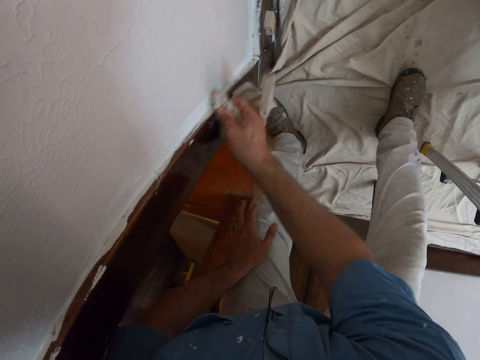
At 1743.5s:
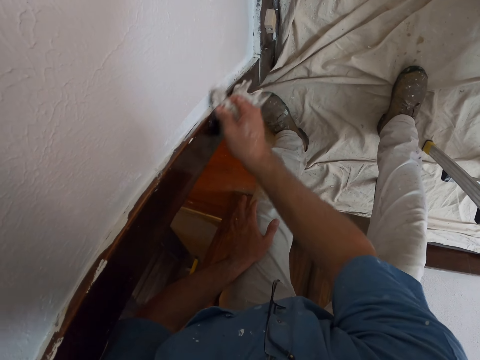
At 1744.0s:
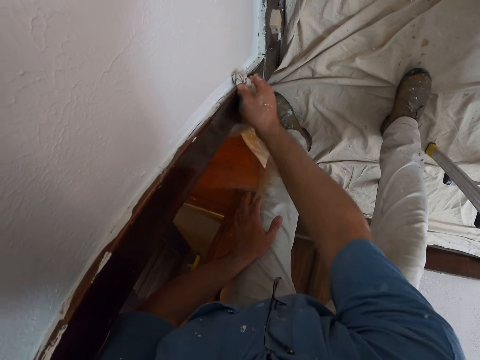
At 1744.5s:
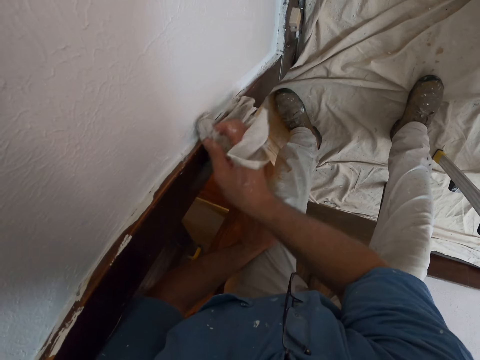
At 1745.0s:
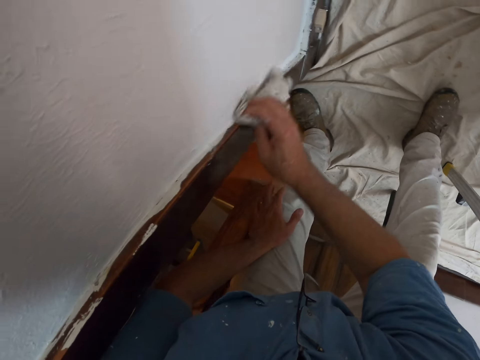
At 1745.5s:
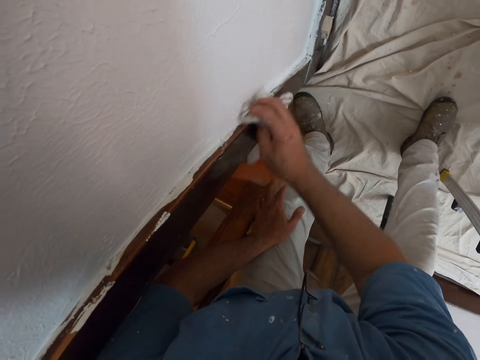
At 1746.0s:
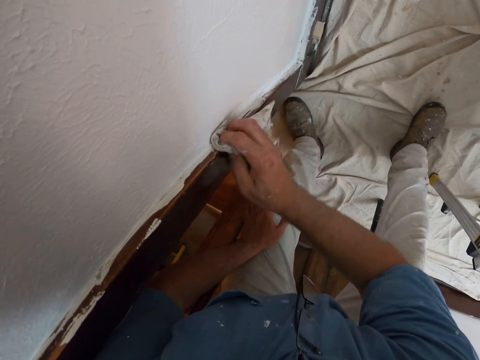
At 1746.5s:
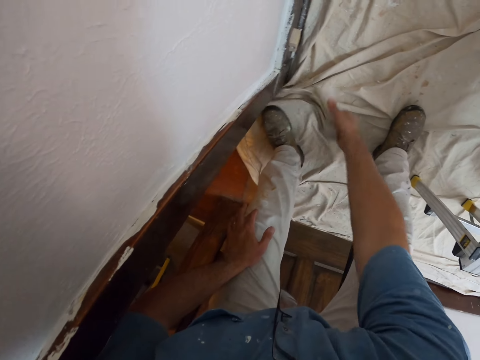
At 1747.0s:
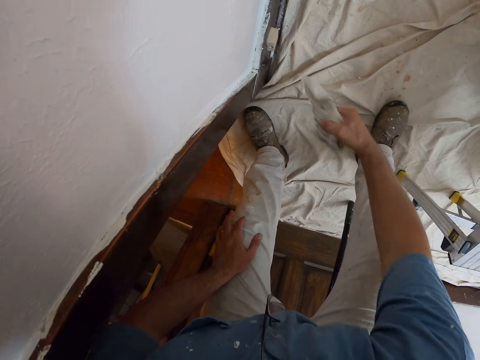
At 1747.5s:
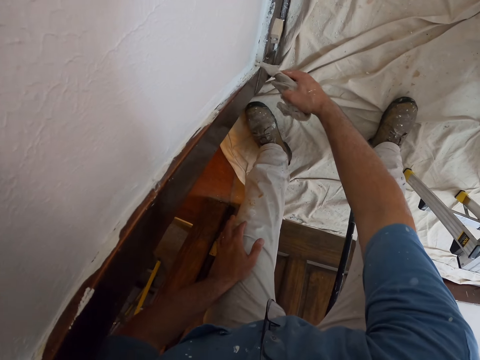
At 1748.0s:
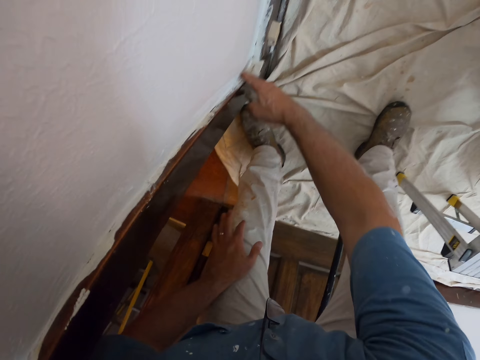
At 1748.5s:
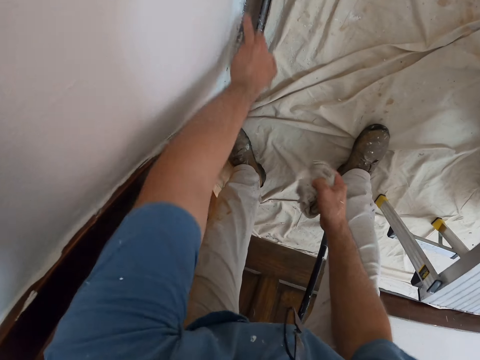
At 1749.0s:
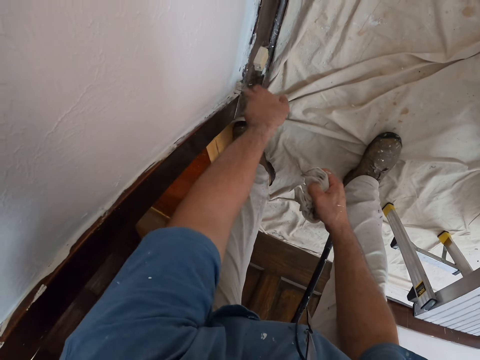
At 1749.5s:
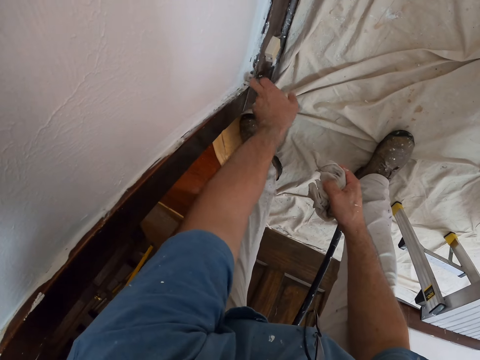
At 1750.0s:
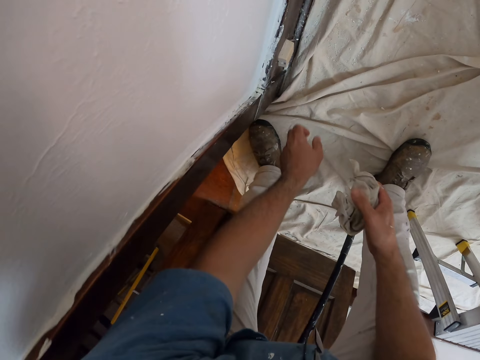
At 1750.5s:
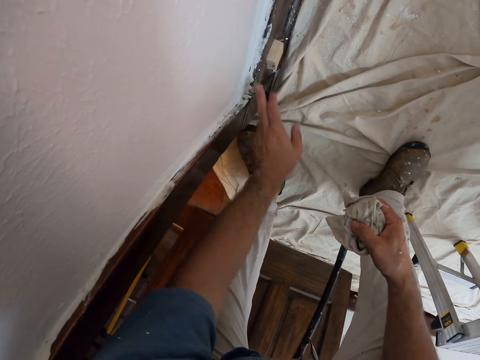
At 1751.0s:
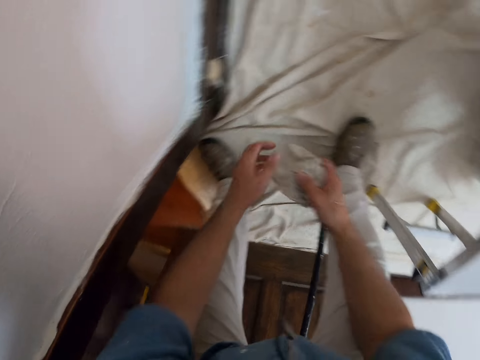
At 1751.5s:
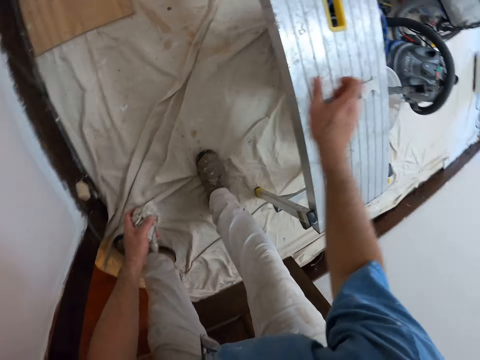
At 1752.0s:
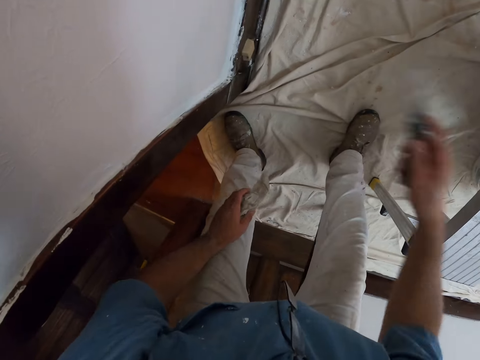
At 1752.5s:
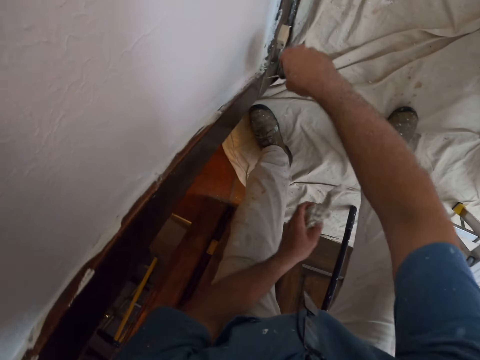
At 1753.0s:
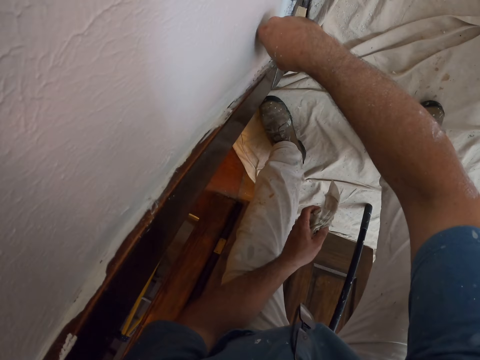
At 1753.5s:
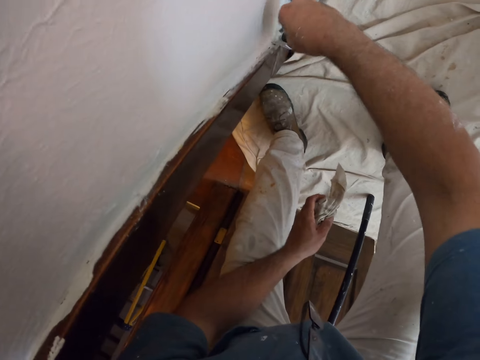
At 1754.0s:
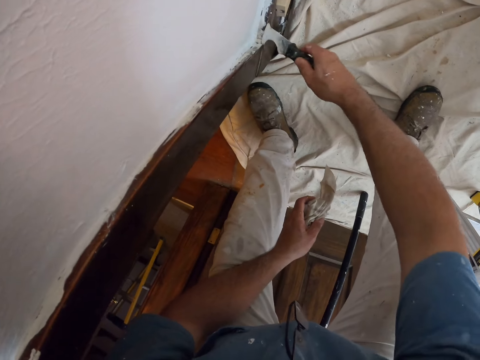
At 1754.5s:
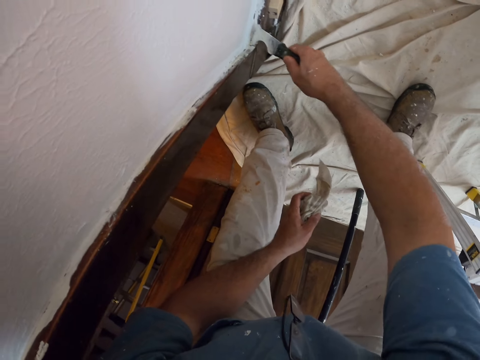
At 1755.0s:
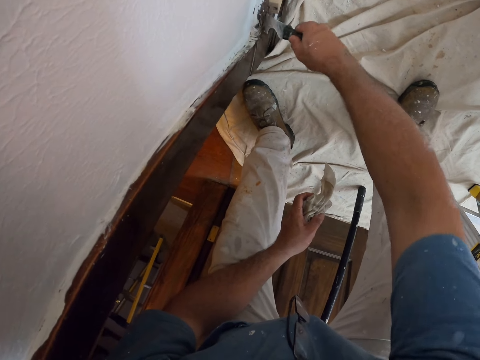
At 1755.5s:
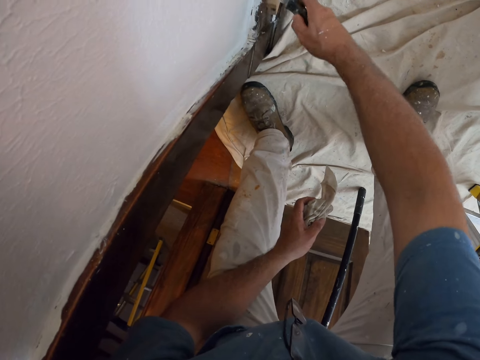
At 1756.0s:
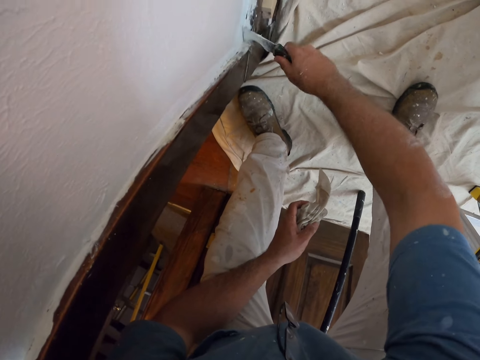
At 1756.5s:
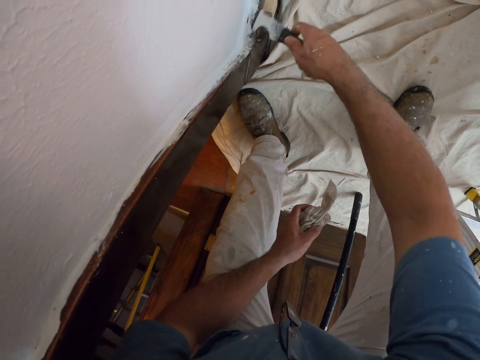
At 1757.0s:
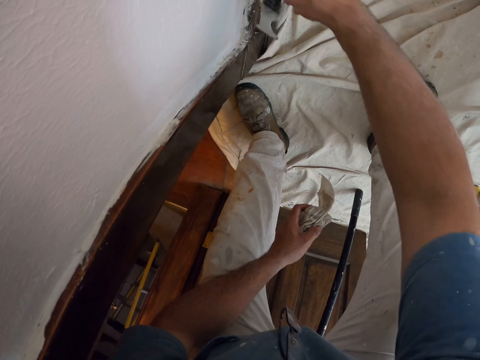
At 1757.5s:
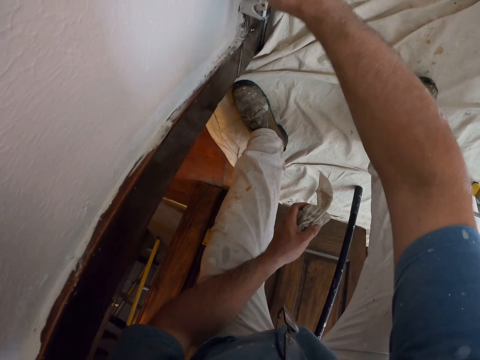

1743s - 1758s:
The camera wearer withdraws the cloth from the doorframe. He wipes the door frame with the cloth. He wipes the doorframe with a finger. He cleans the baseboard with his left finger. He passes the cloth from the right hand to the left hand. He picks up the paint scraper on the stool. He scrapes the doorframe with the scraper. He scrapes the paints on the baseboard with the paint scraper.

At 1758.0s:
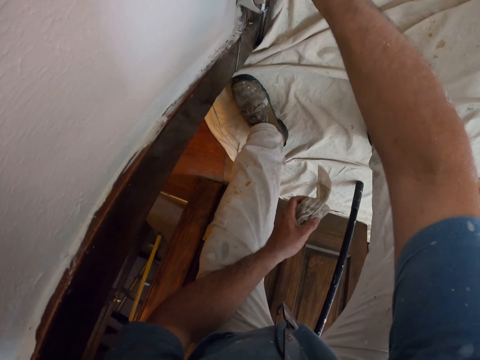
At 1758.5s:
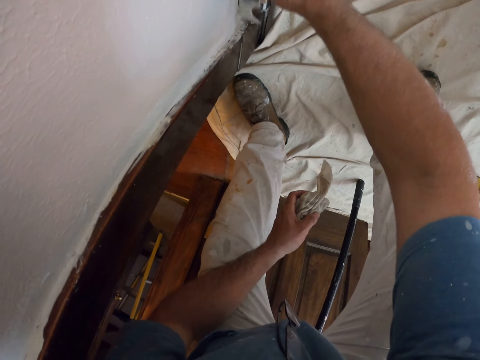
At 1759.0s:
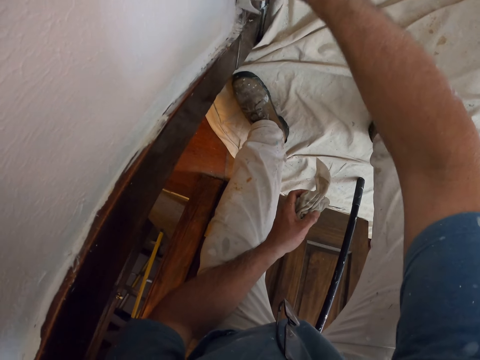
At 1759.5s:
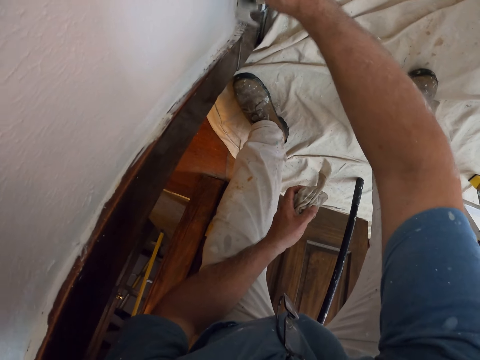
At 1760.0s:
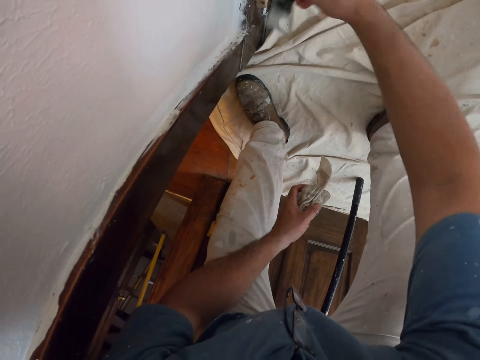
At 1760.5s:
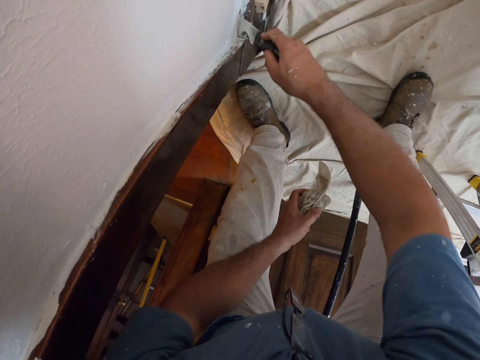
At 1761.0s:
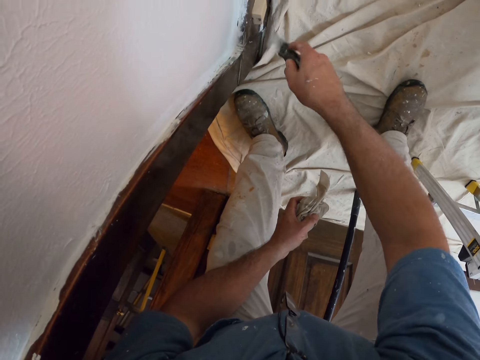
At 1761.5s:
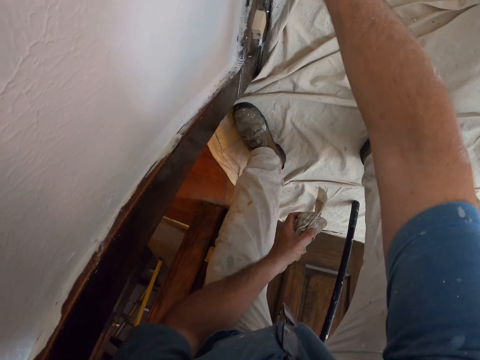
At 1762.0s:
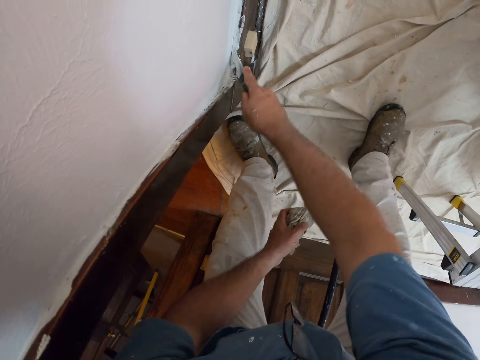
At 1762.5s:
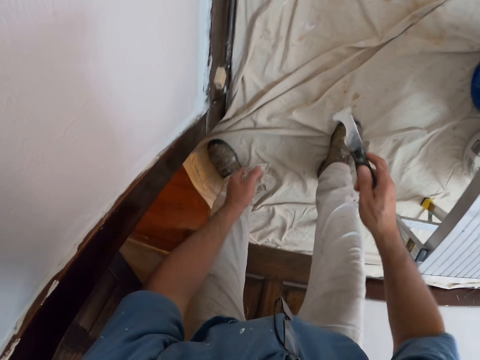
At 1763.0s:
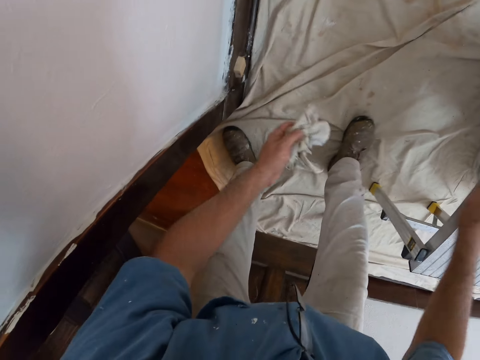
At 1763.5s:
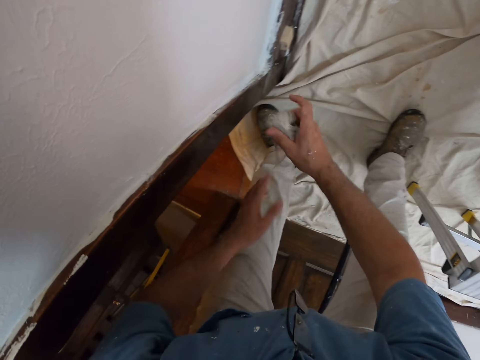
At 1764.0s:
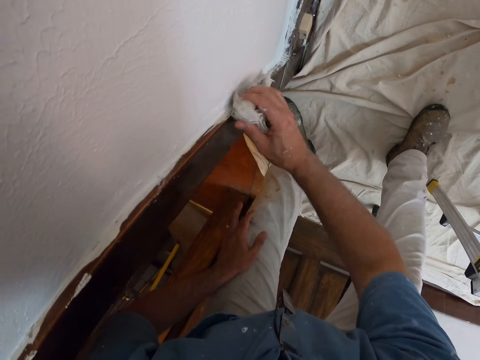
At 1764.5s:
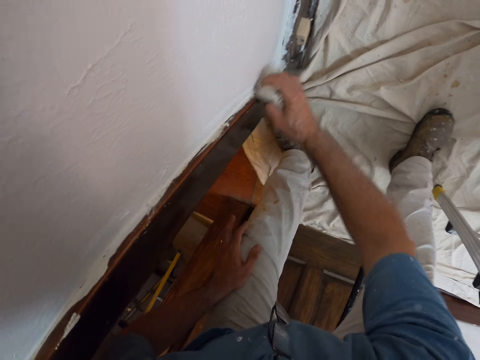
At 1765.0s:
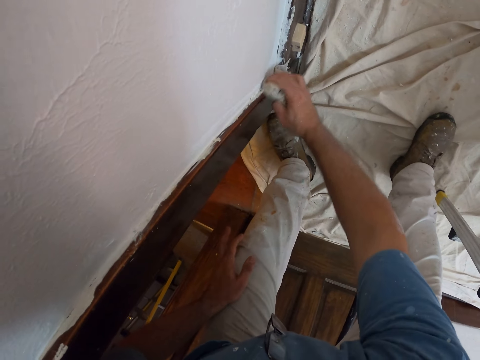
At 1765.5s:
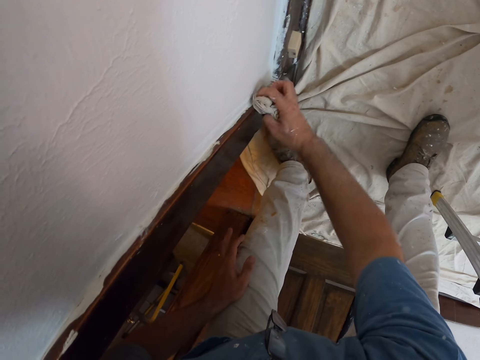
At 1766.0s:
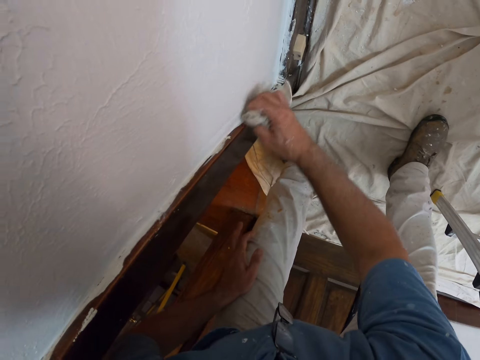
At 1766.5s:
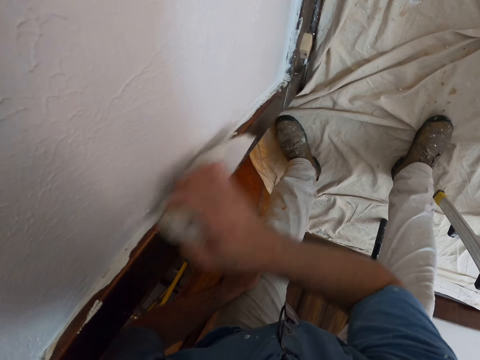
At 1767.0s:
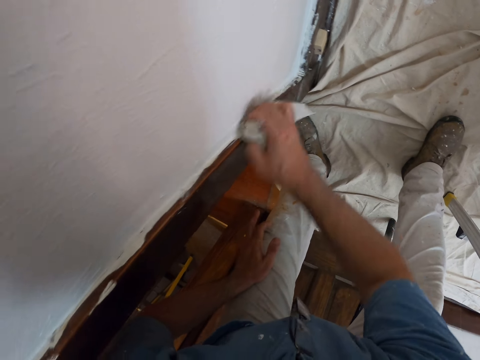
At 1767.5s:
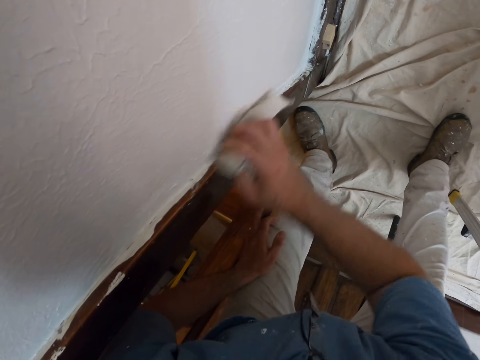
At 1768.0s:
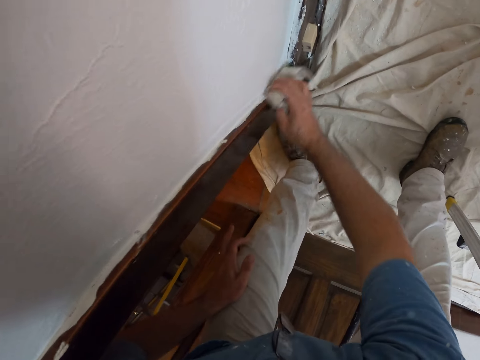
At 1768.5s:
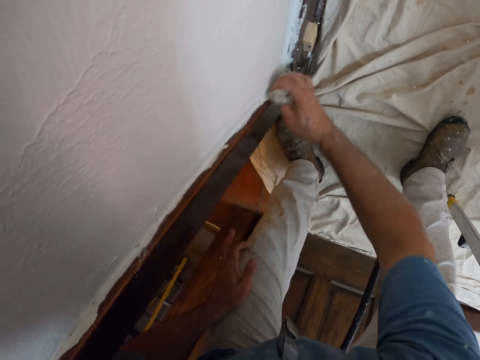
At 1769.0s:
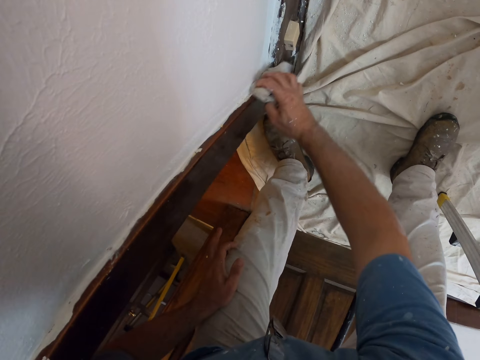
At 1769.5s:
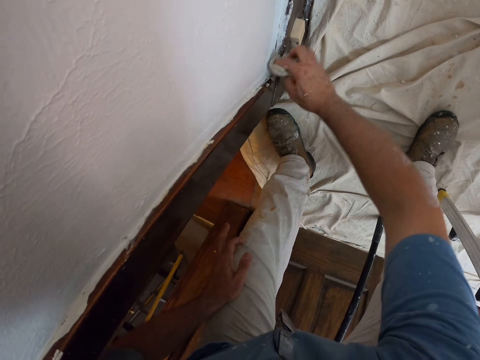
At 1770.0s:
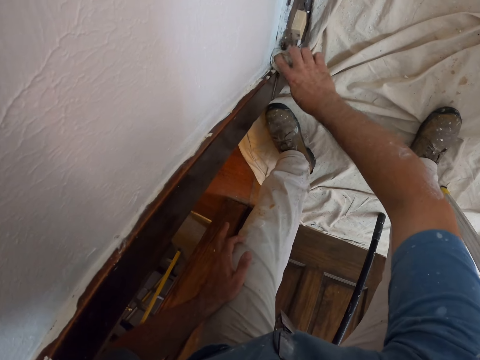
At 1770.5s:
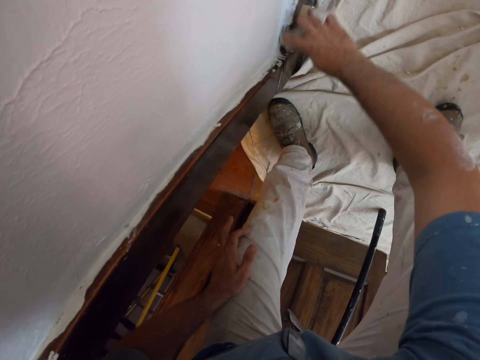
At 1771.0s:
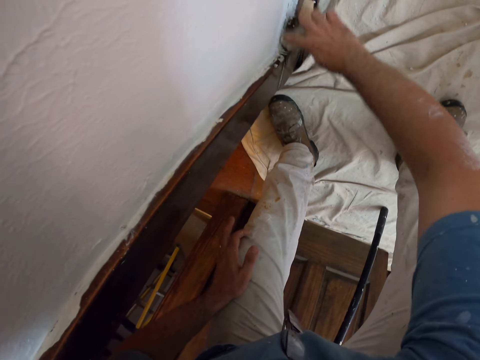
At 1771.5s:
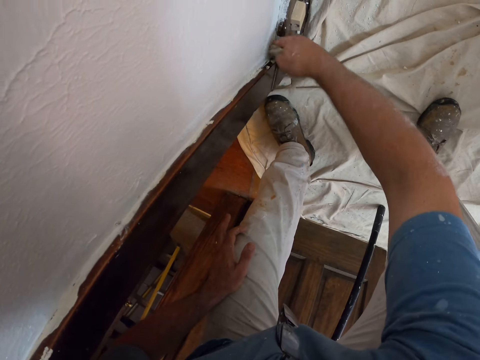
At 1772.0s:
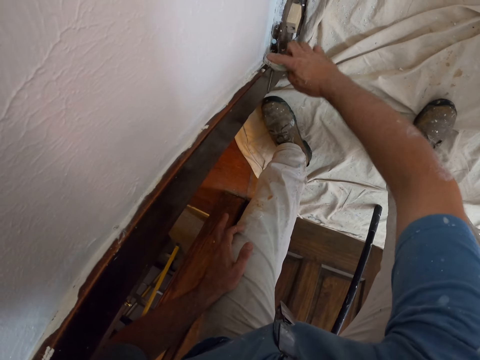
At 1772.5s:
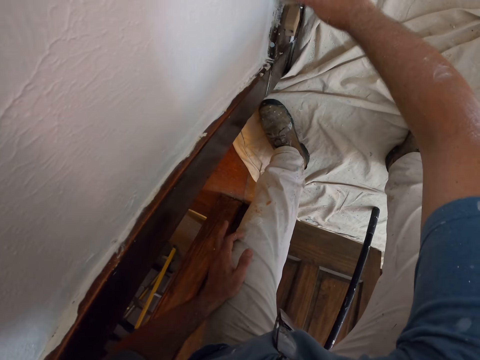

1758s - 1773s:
The camera wearer drops the paint scraper on the stool. They pass the napkin from the left hand to the right hand. They wipe the doorstep. They clean paints on the door casing with the napkin. They clean paints on the baseboard with the napkin.
